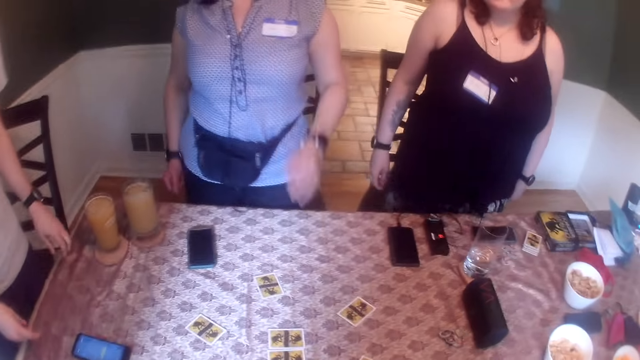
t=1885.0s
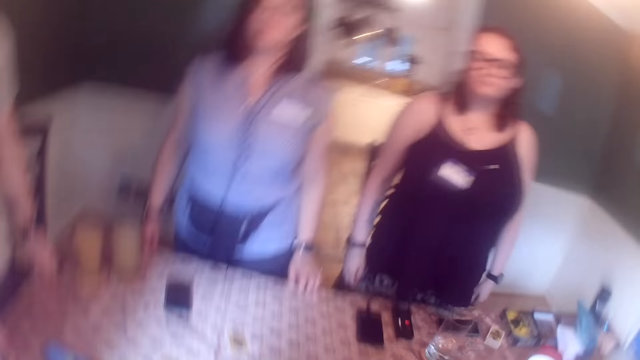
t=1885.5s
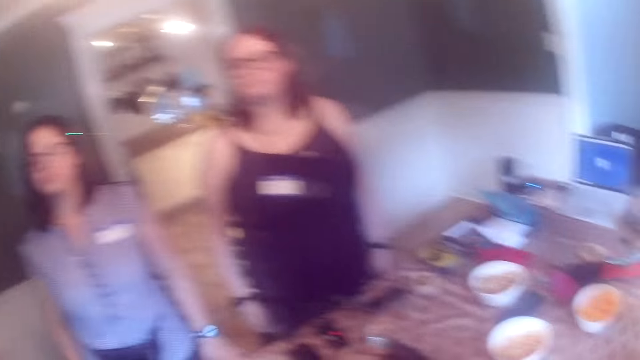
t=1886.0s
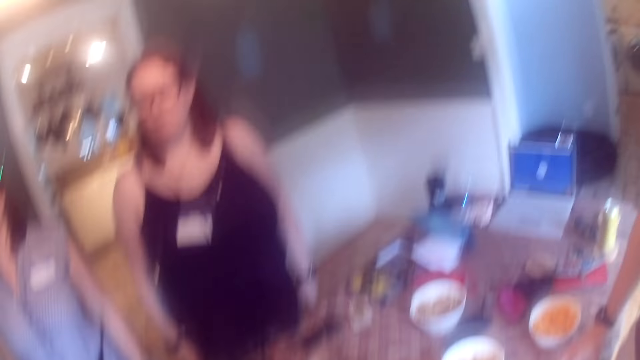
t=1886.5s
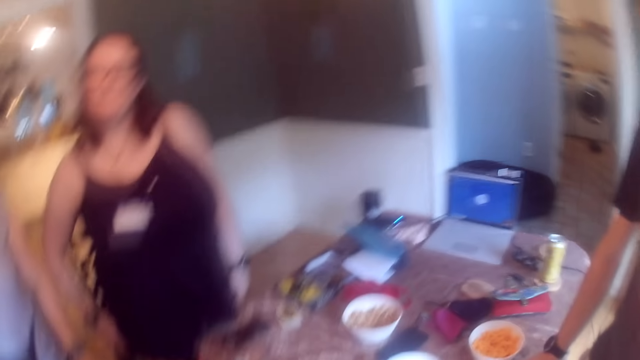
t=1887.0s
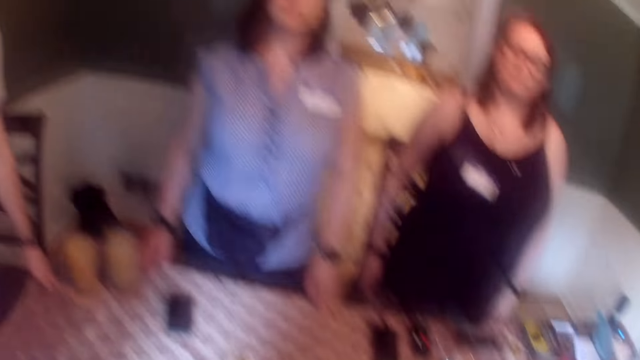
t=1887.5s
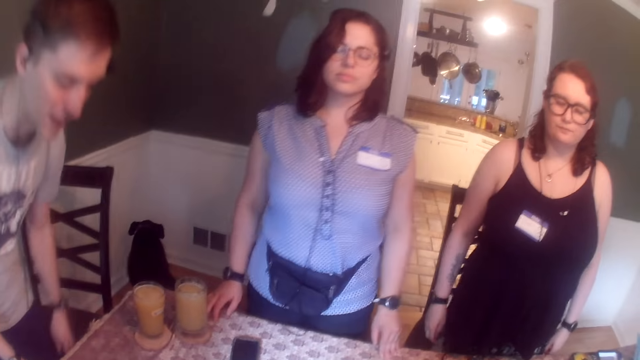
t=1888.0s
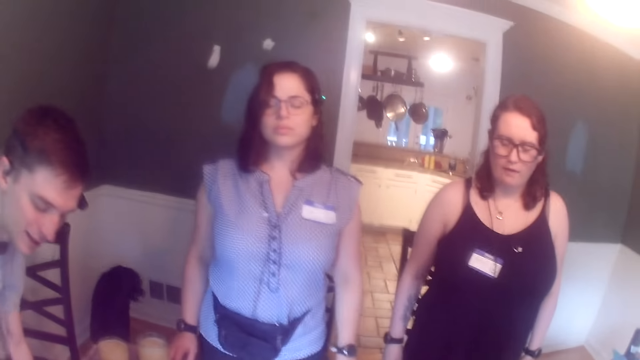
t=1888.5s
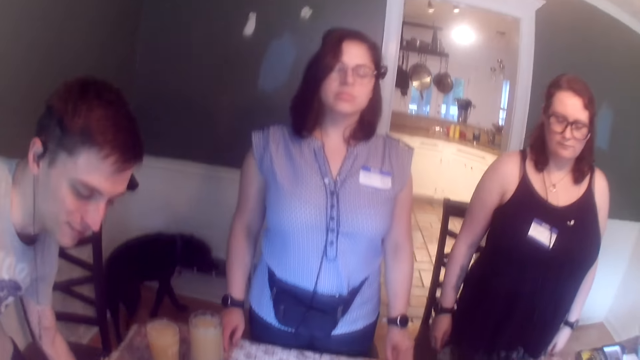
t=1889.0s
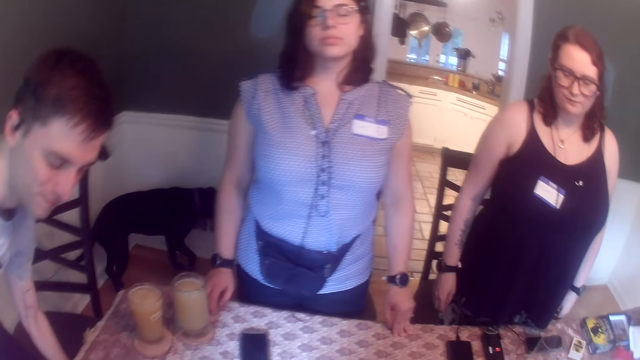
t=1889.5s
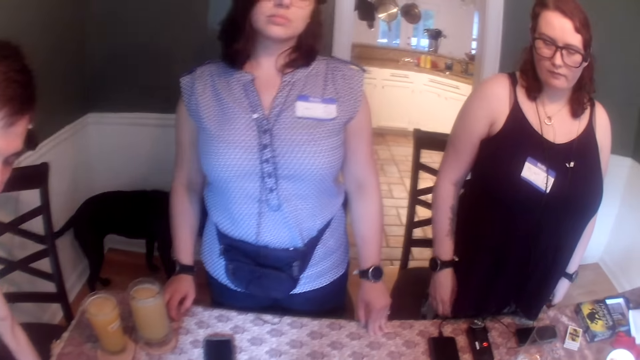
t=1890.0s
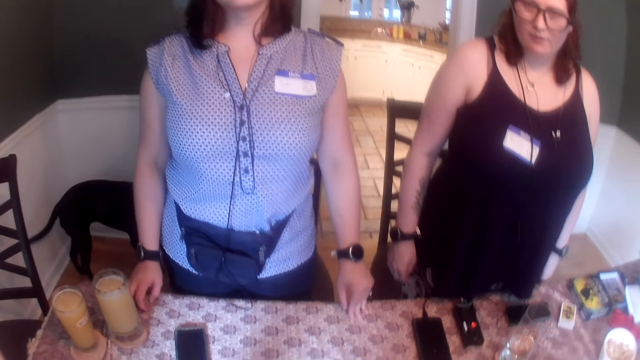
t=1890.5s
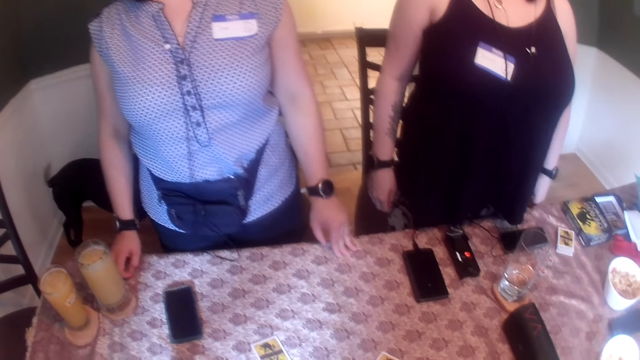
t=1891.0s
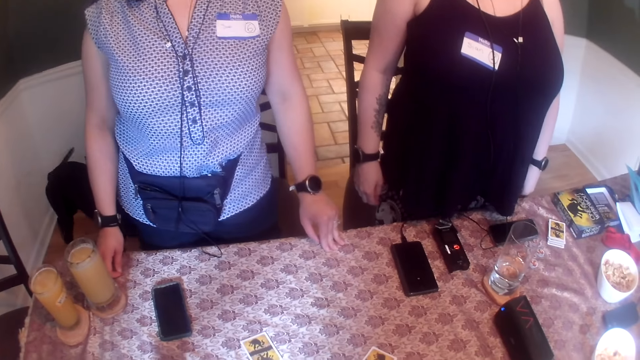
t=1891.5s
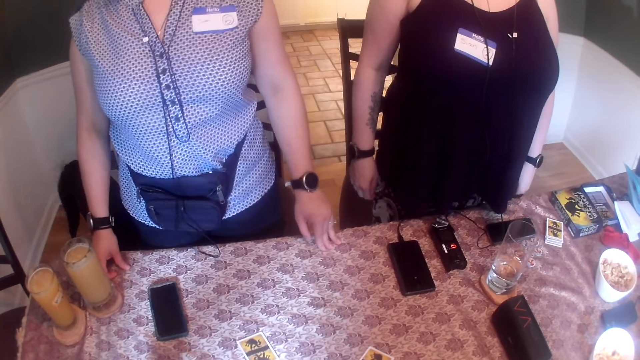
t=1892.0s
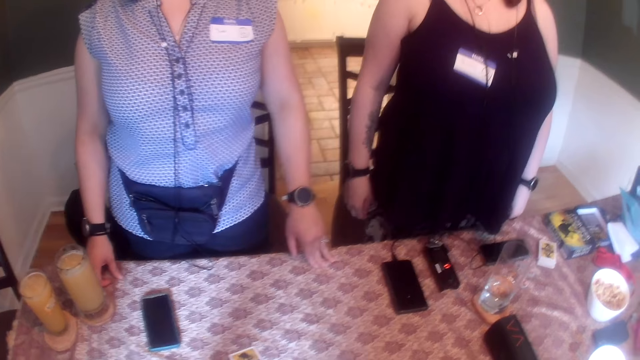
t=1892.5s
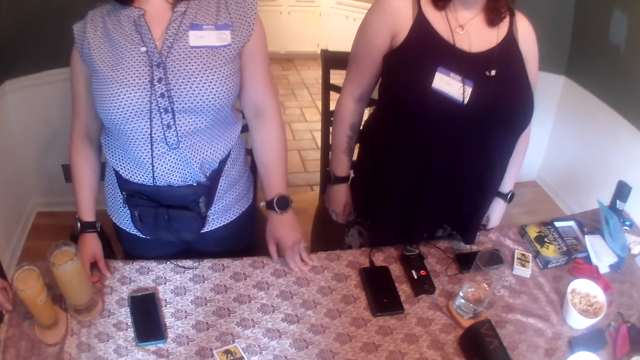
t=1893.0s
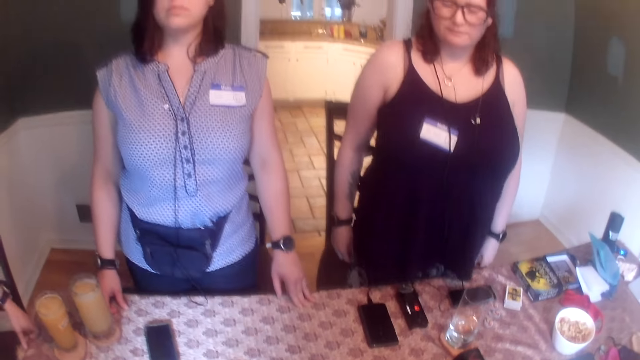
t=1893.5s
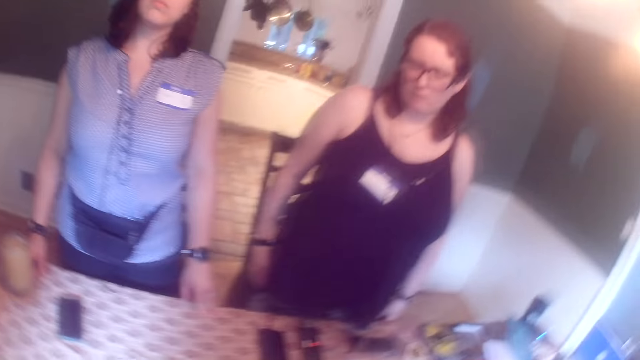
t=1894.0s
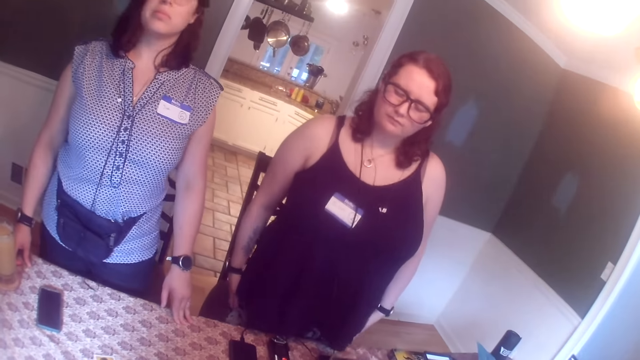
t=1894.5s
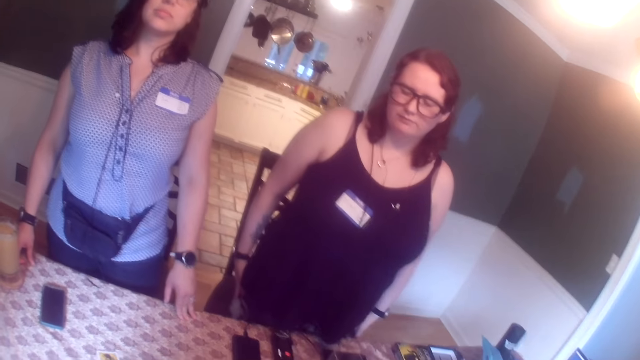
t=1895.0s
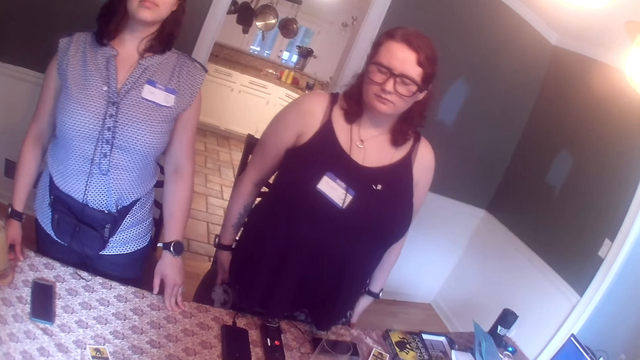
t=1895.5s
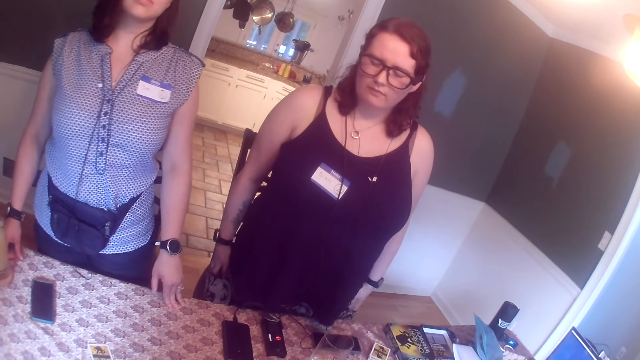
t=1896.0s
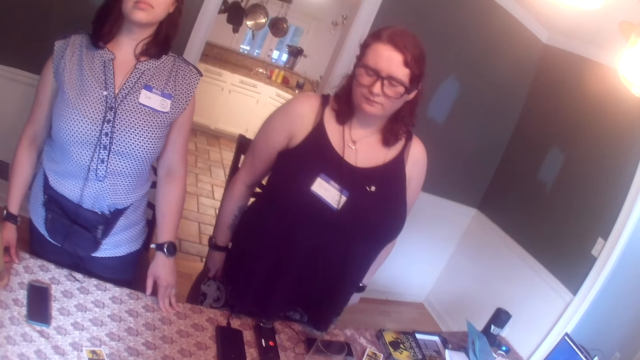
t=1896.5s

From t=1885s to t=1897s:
A woman fixes the camera. Another woman dances. The first woman dances. The camera wearer looks around. A man bends.

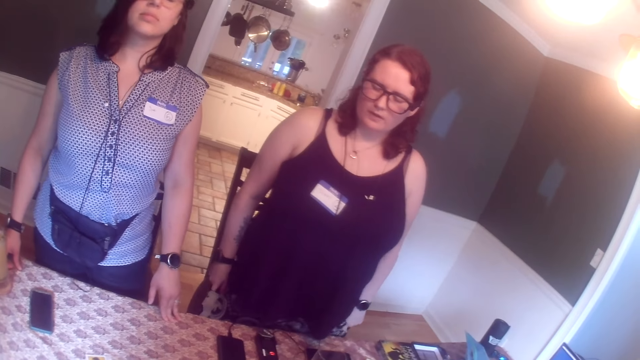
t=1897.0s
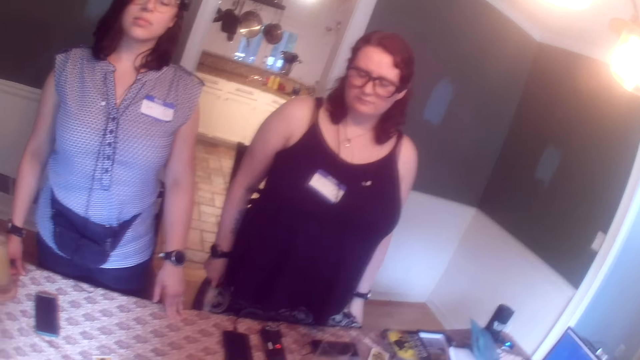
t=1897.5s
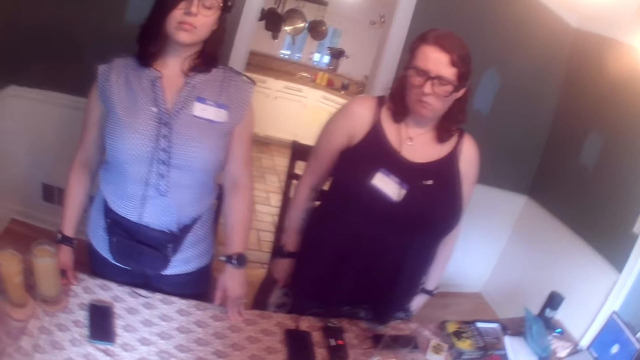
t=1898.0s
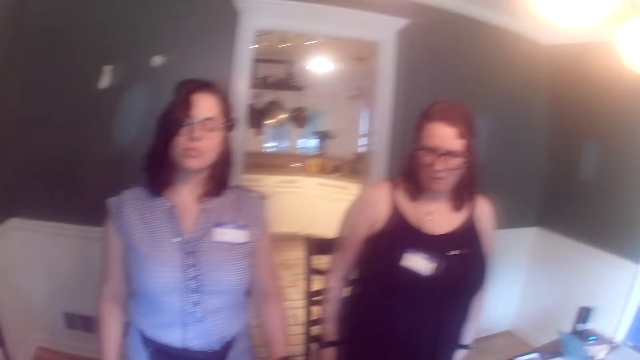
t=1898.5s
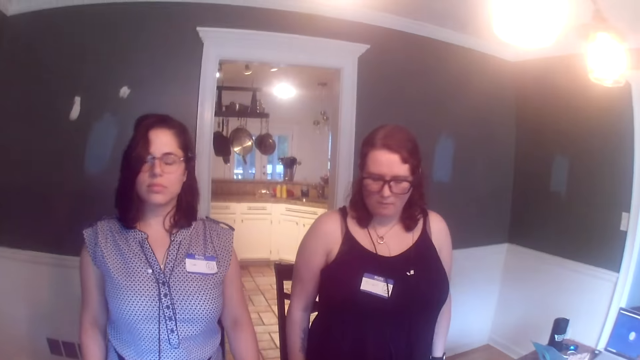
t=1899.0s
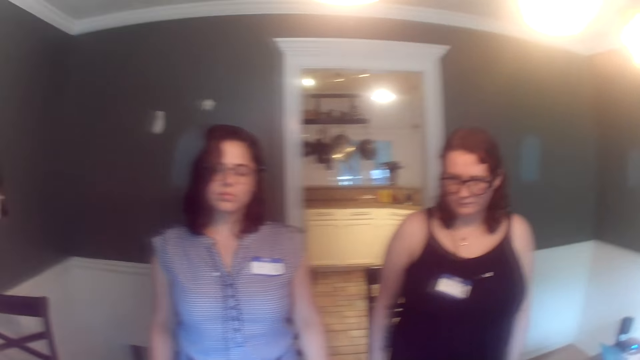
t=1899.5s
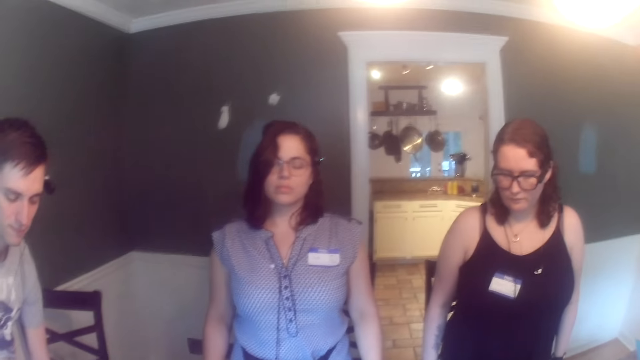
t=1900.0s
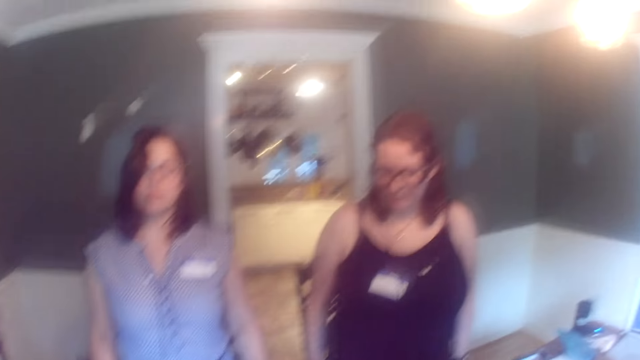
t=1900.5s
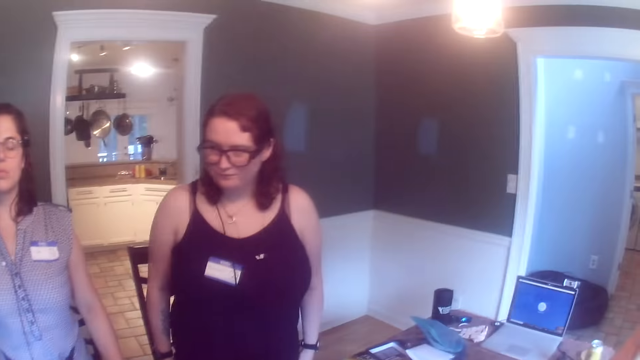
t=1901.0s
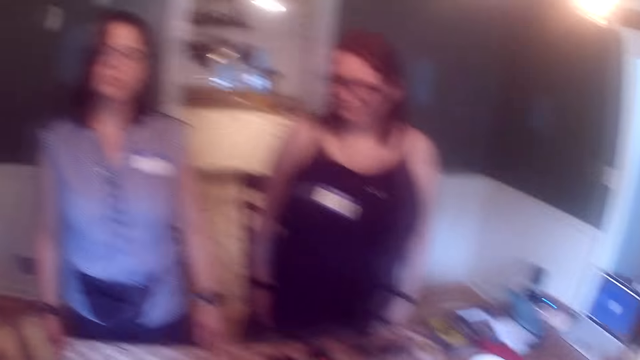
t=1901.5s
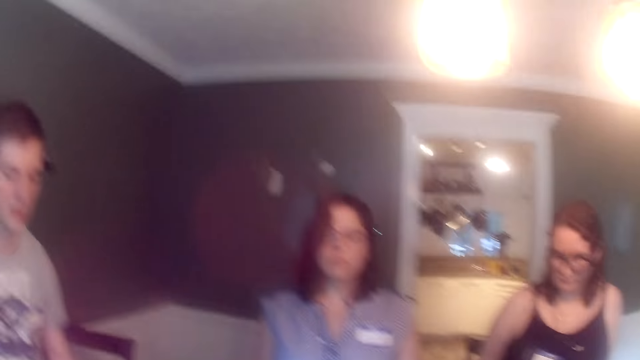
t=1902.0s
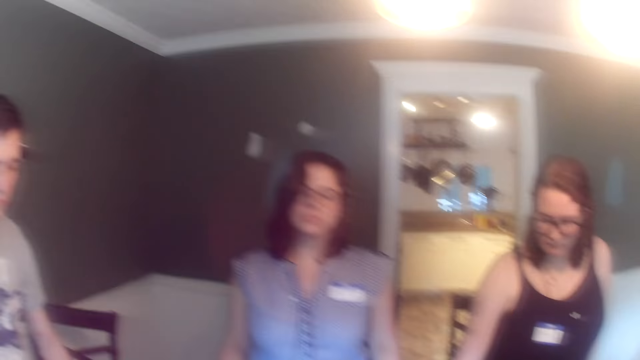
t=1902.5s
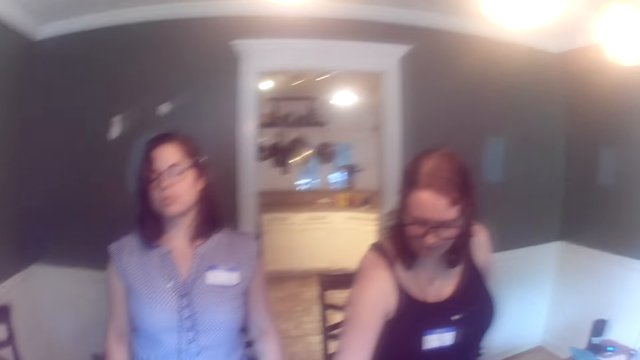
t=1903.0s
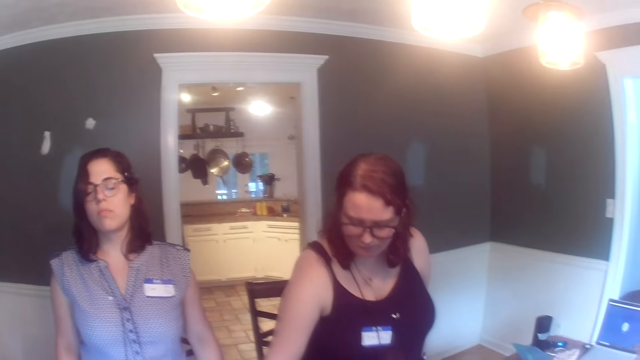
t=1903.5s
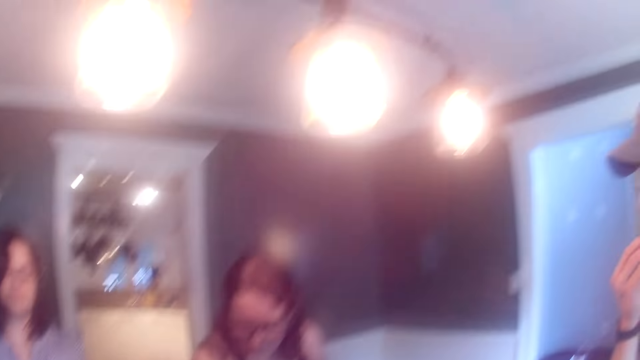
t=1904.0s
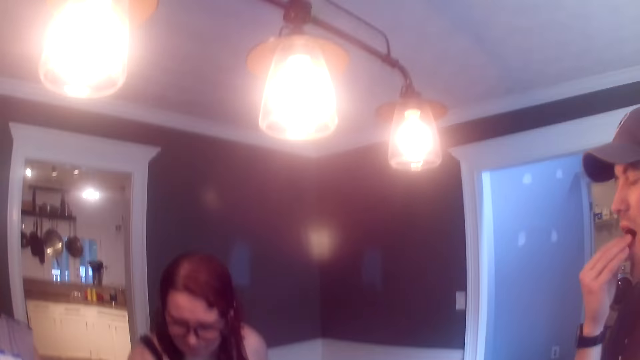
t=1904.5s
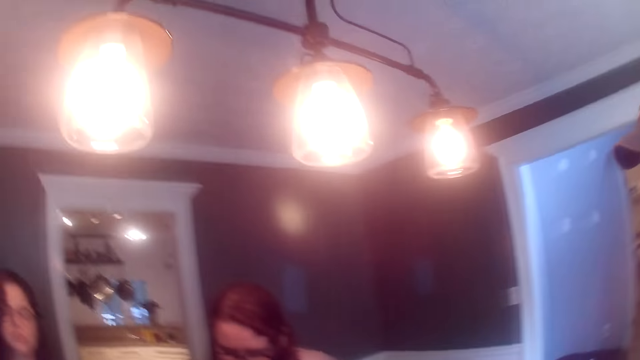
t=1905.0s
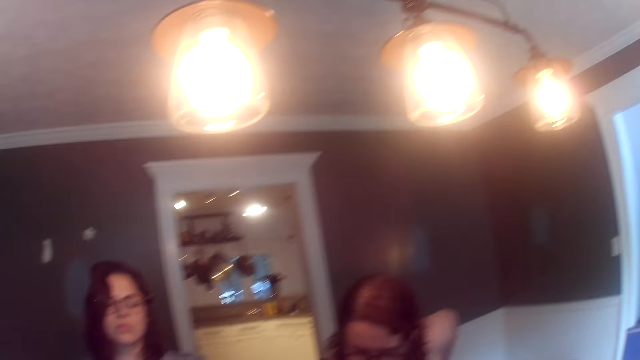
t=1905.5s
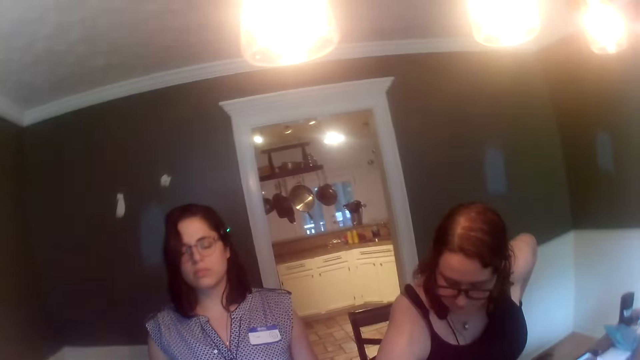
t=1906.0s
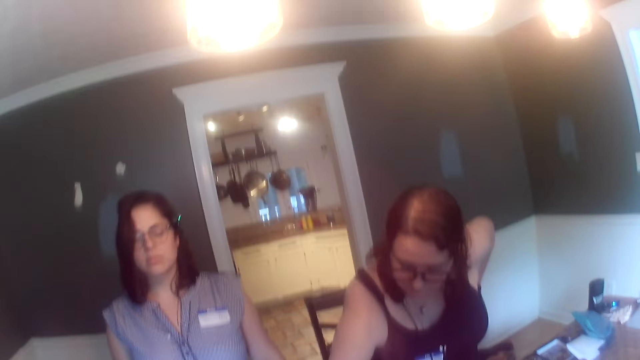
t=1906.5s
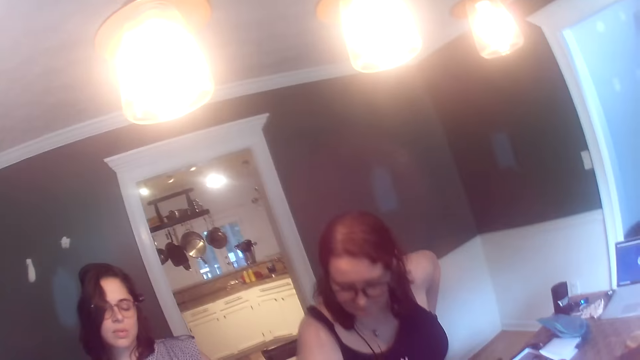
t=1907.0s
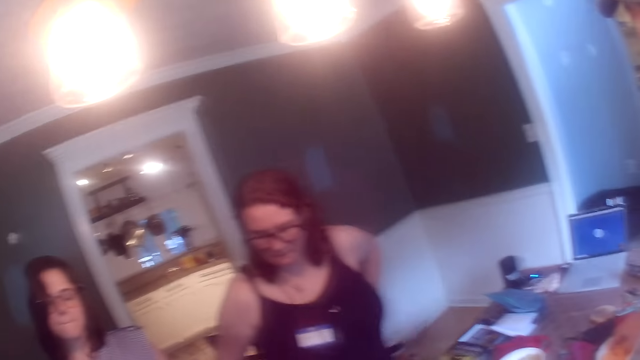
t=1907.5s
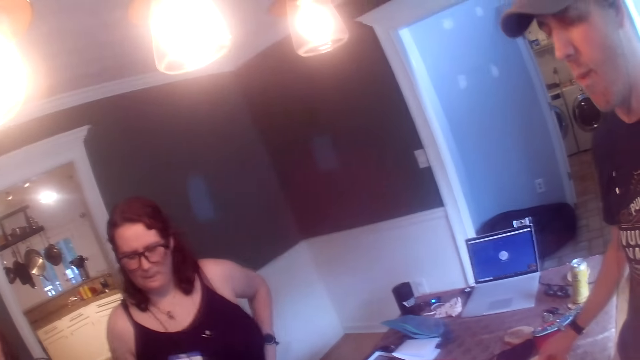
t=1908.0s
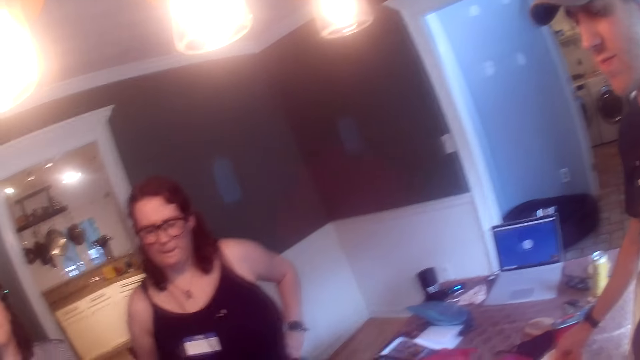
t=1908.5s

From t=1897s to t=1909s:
A man eats snacks.
